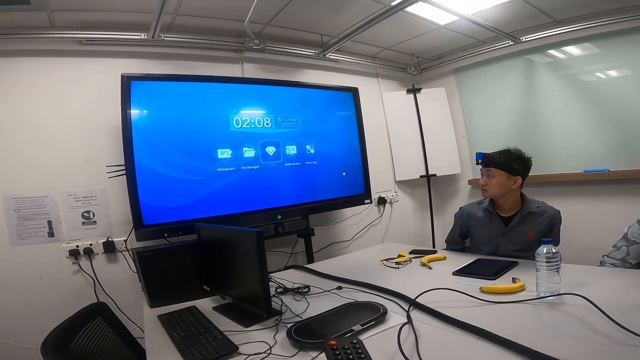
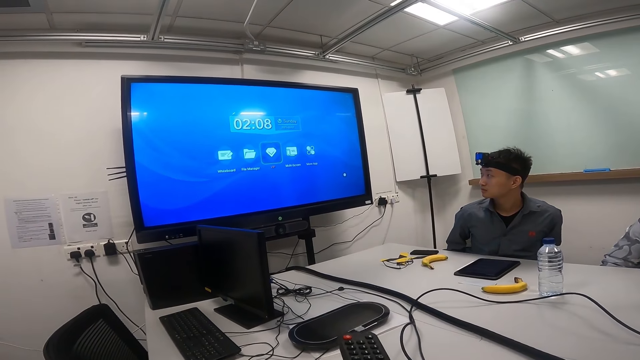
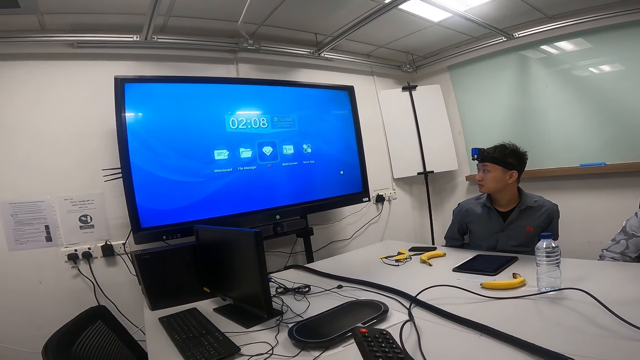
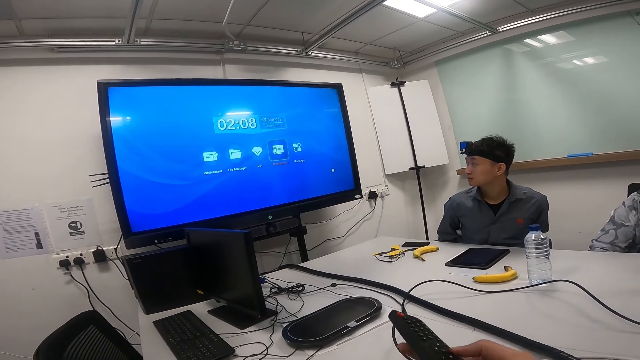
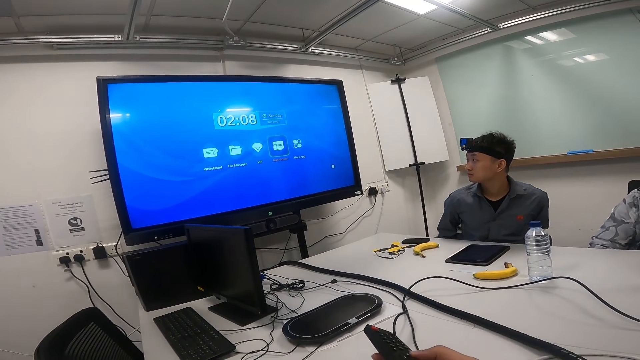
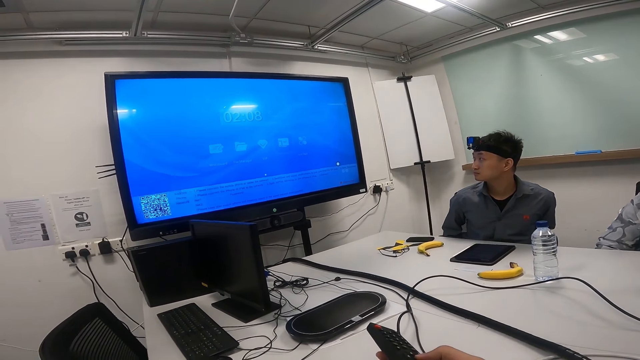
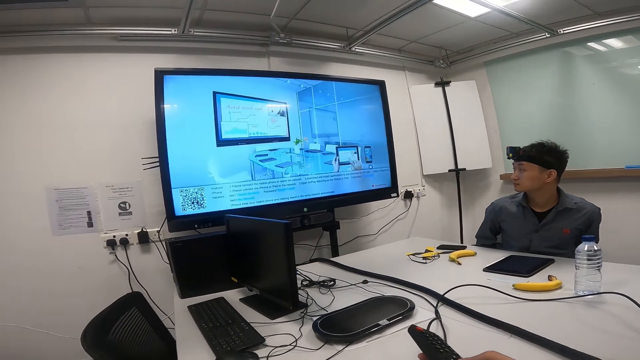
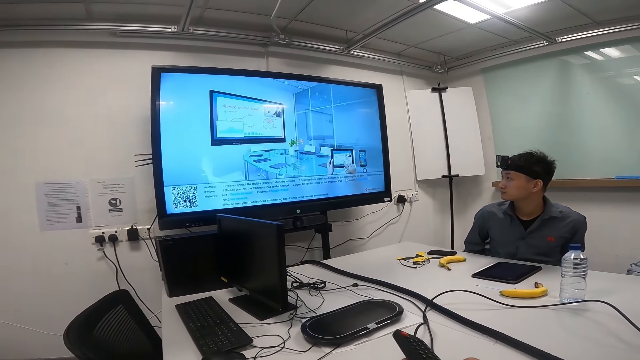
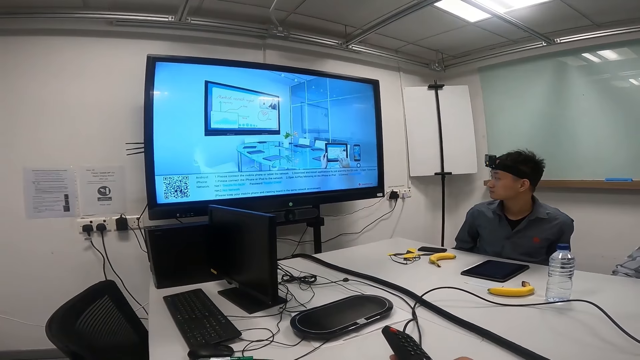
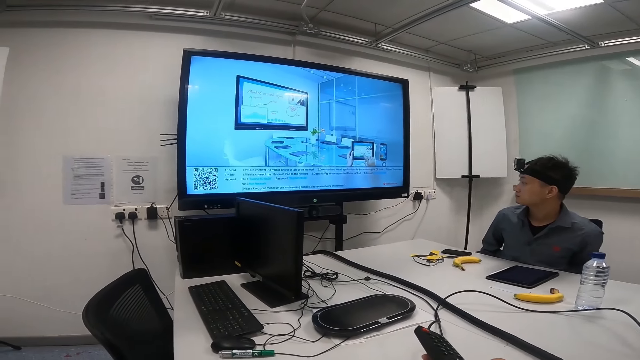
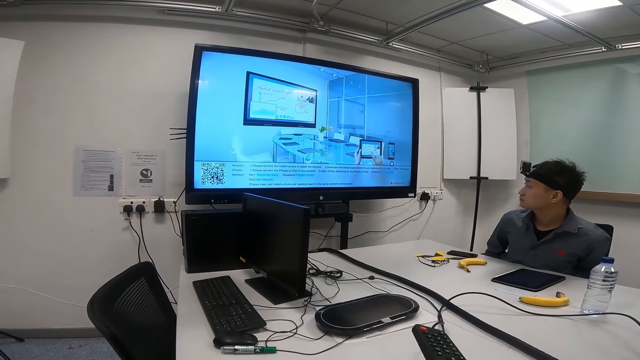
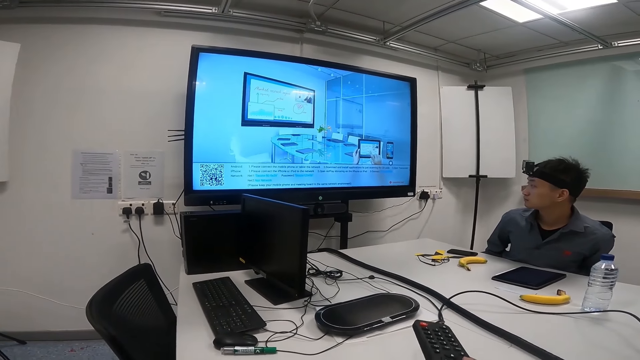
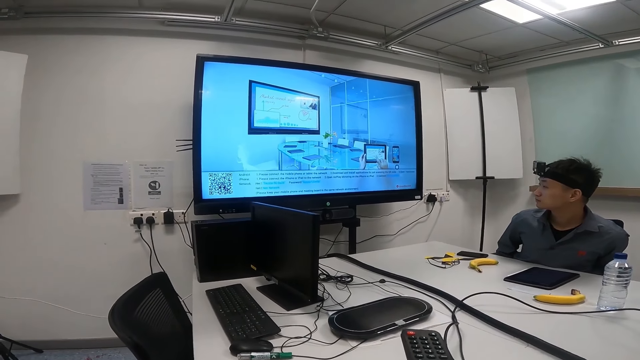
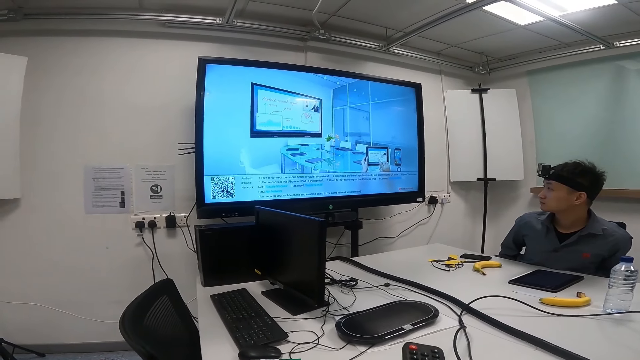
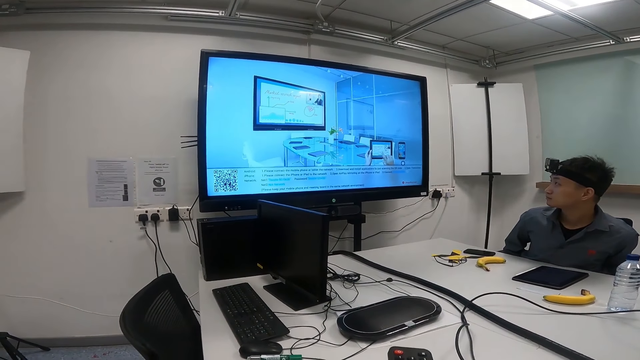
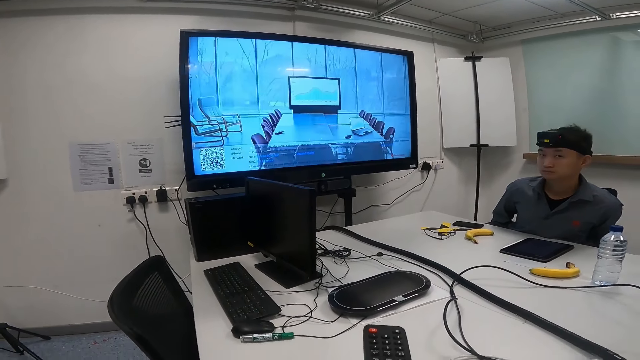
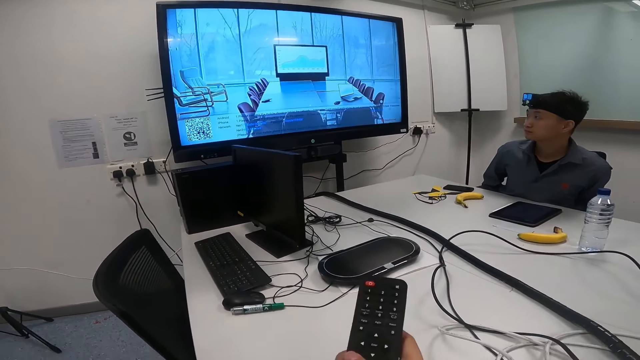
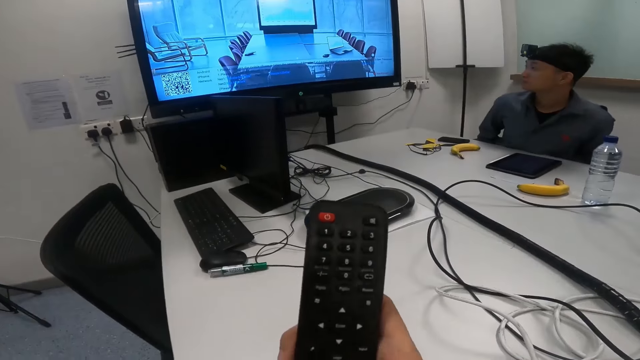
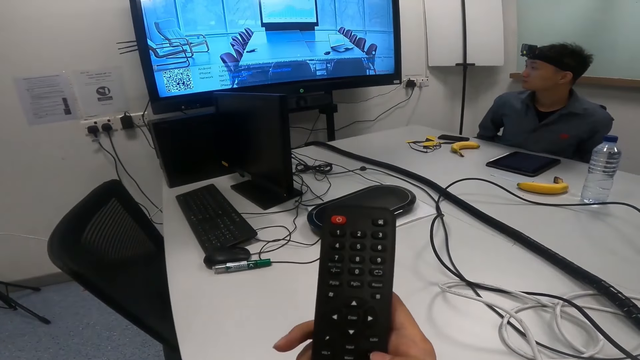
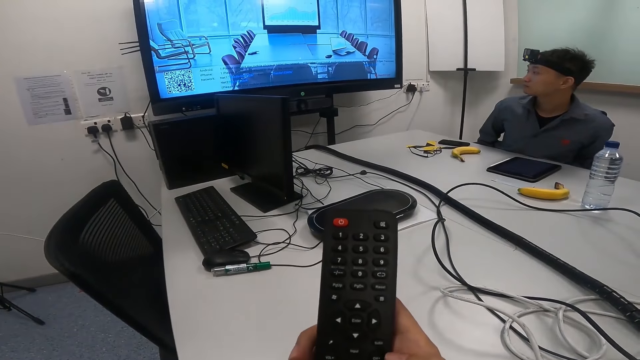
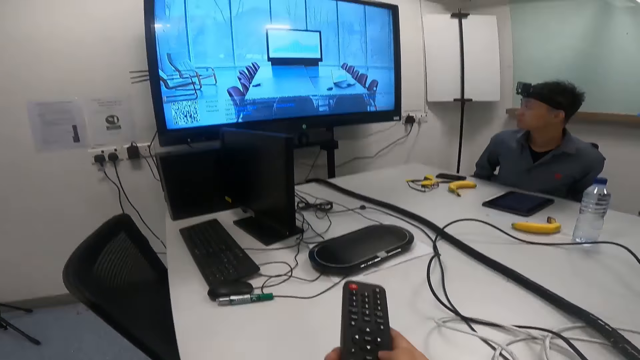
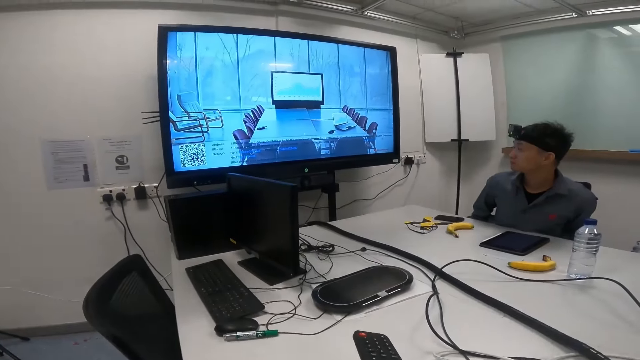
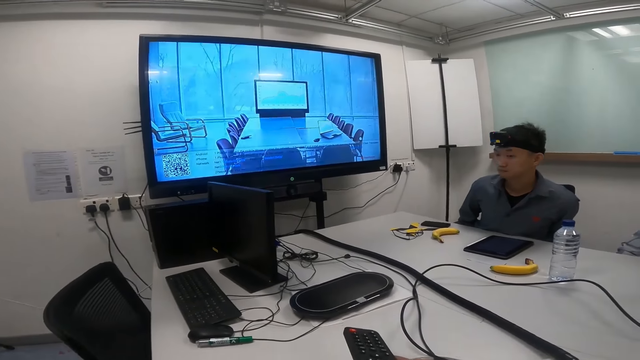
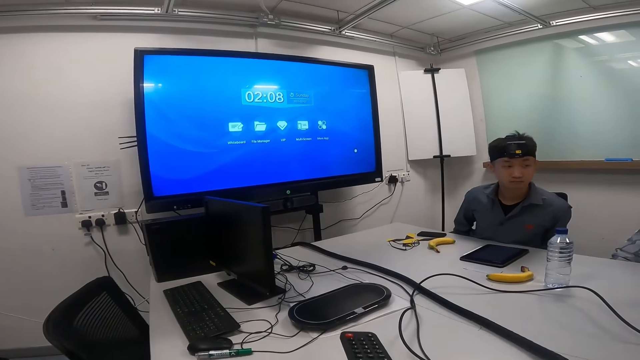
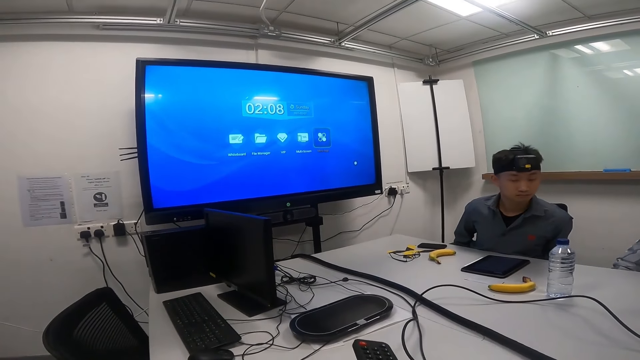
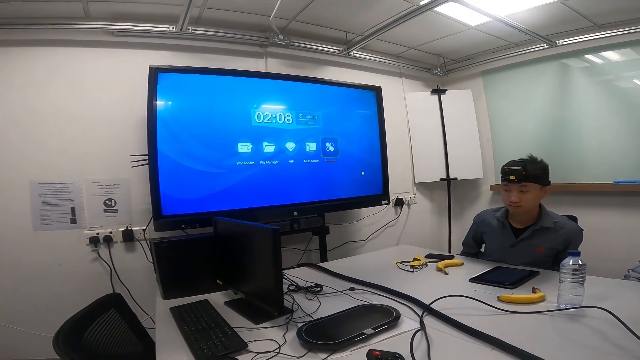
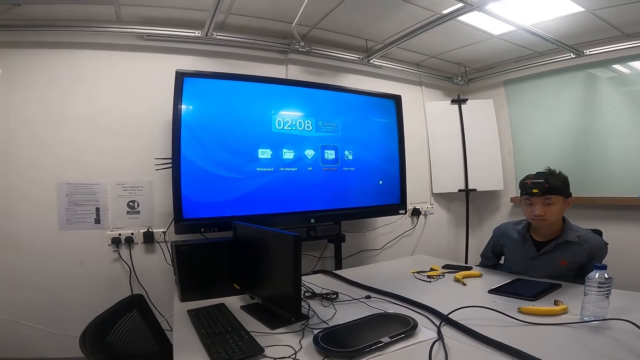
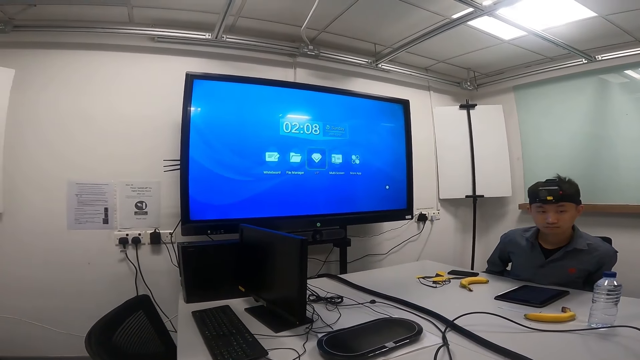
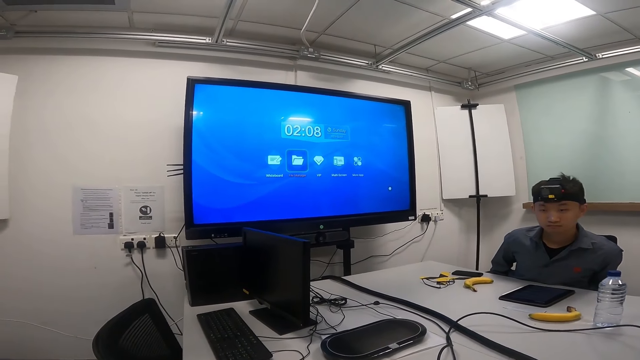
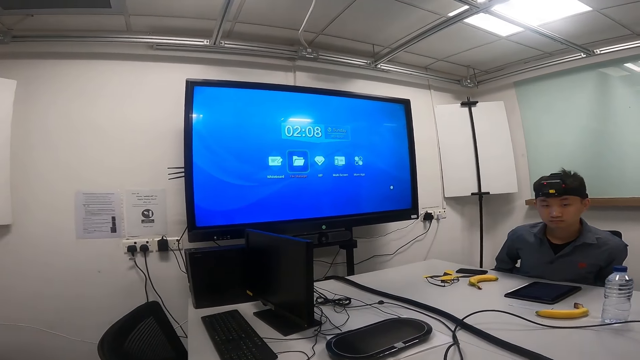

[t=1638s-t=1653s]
The camera wearer presses the remote buttons.

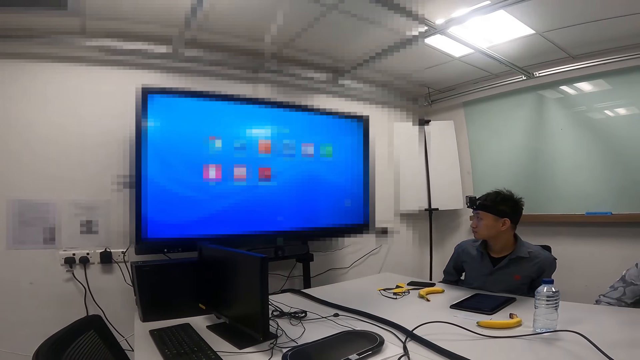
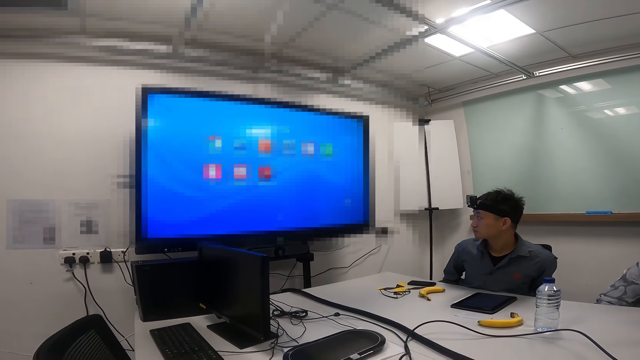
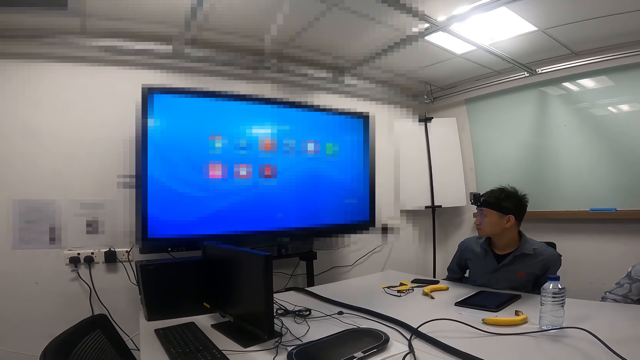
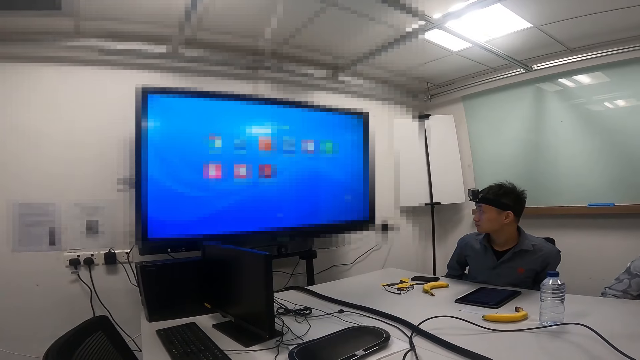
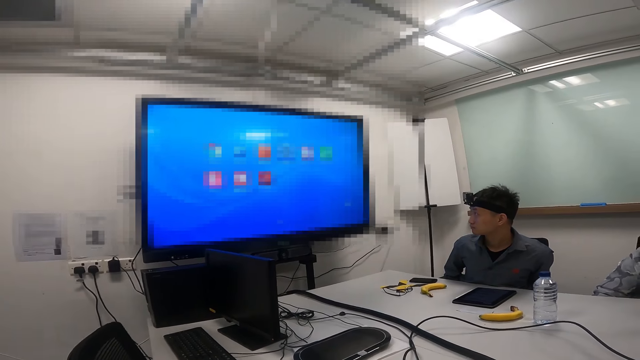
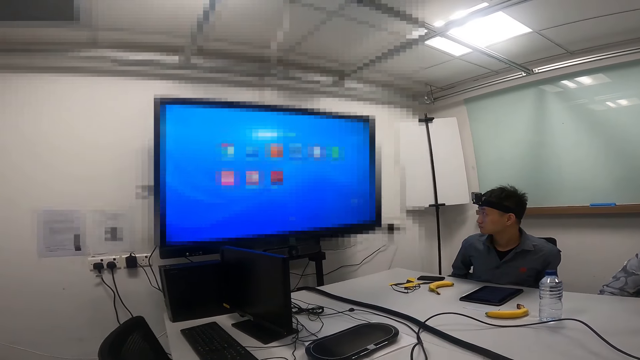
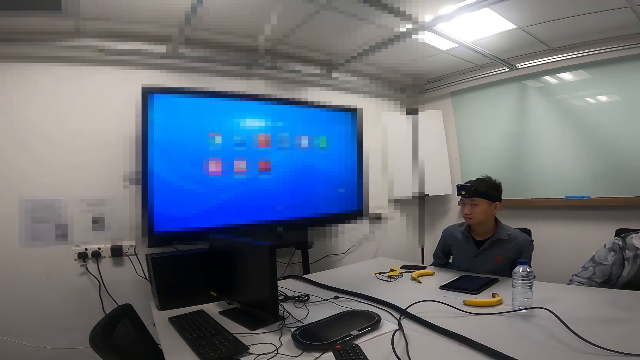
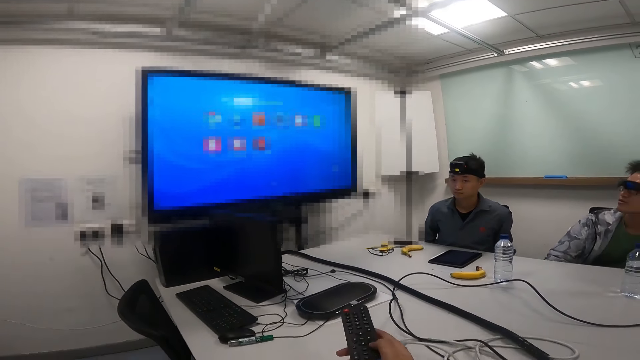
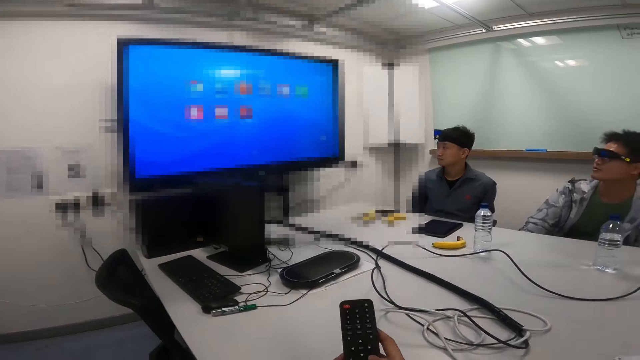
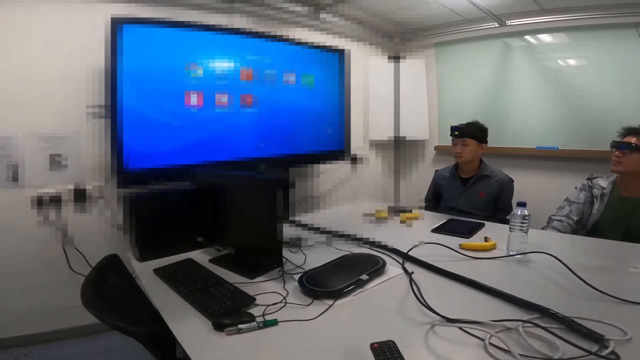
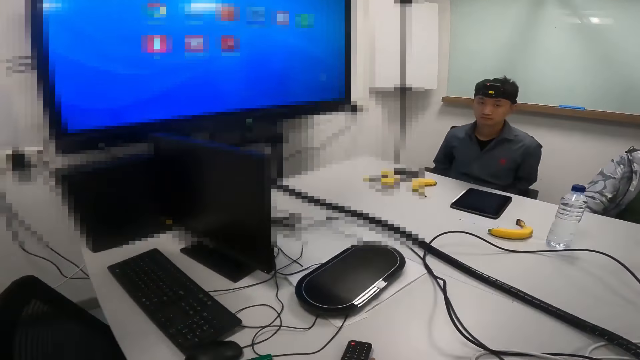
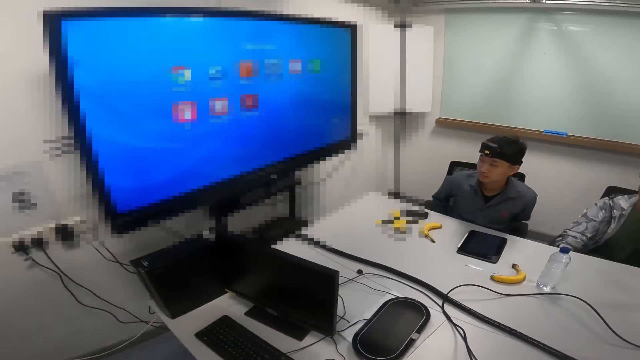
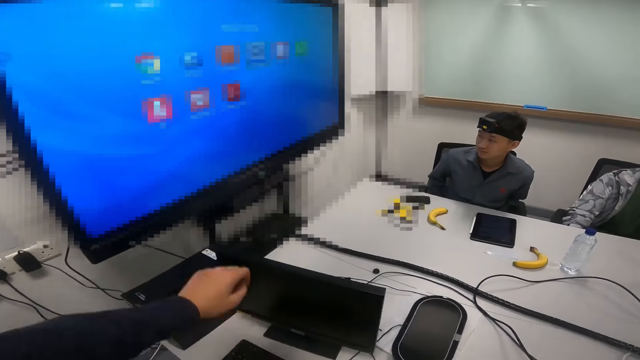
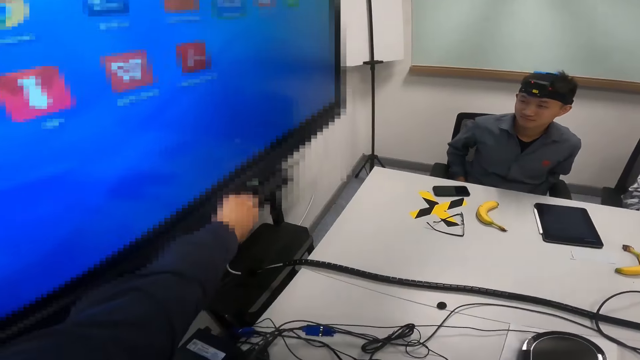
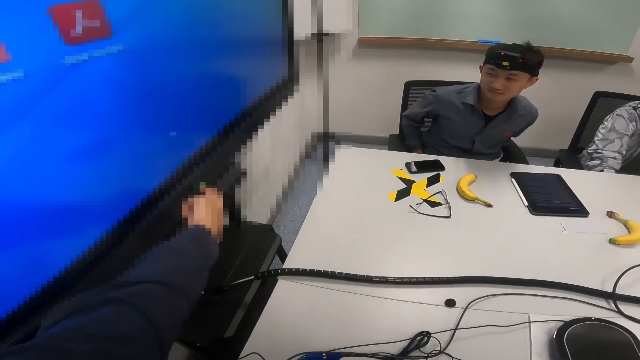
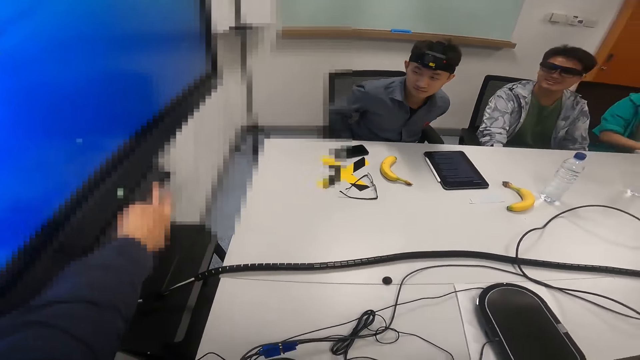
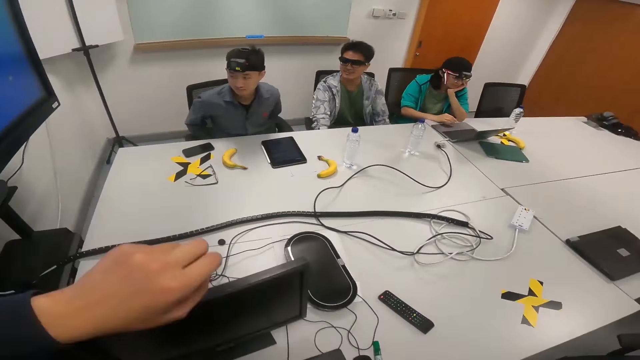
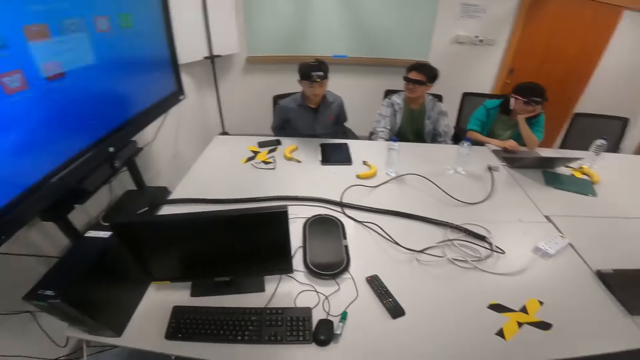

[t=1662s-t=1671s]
The camera wearer puts the remote on the table. They press the TV button to turn it off.
